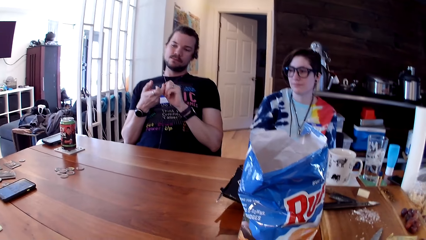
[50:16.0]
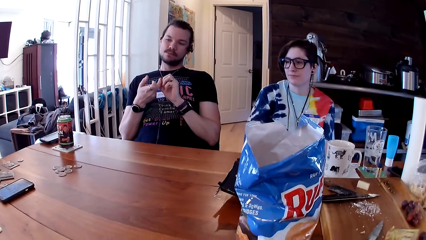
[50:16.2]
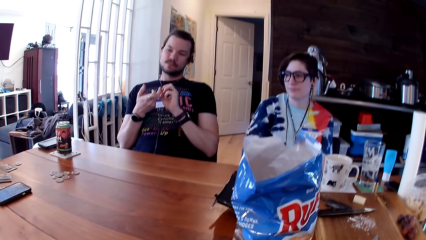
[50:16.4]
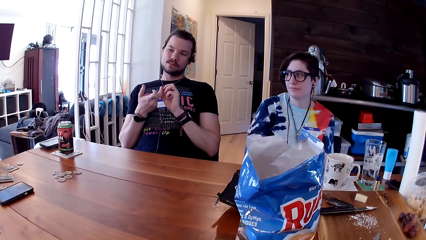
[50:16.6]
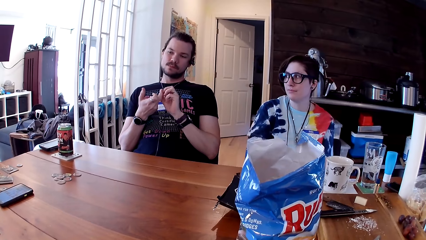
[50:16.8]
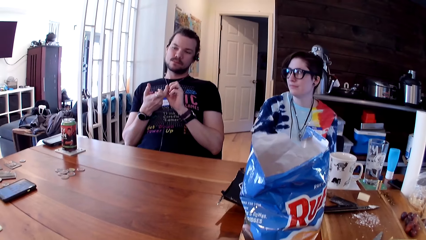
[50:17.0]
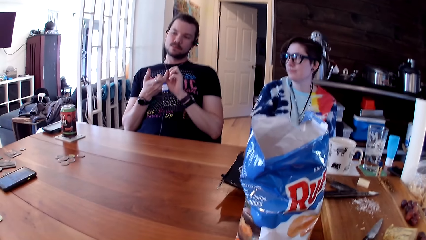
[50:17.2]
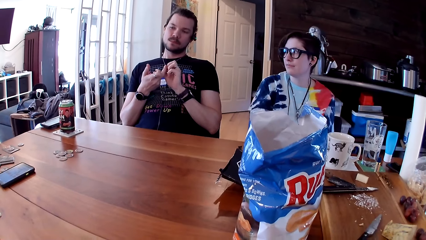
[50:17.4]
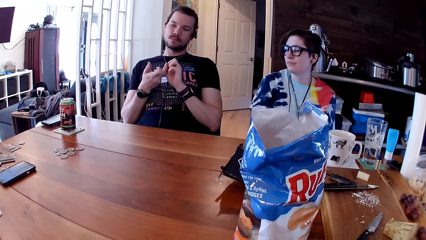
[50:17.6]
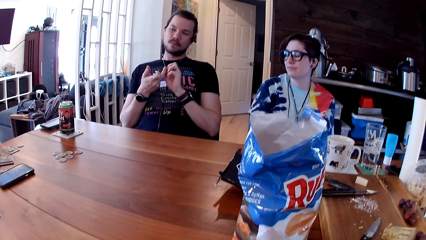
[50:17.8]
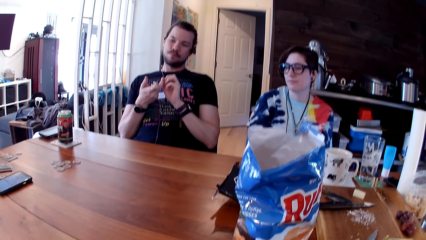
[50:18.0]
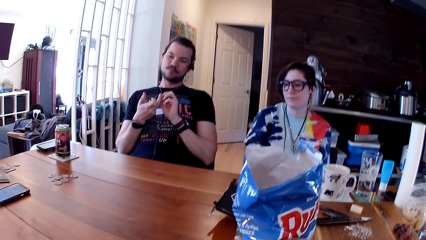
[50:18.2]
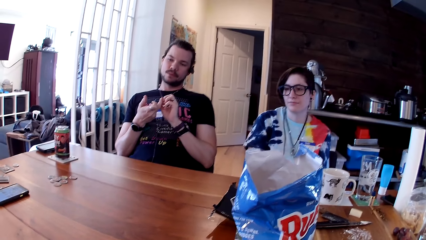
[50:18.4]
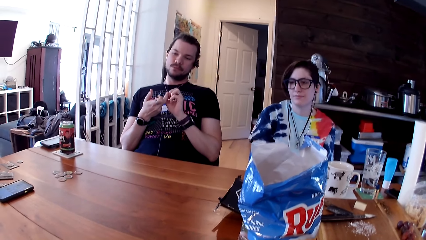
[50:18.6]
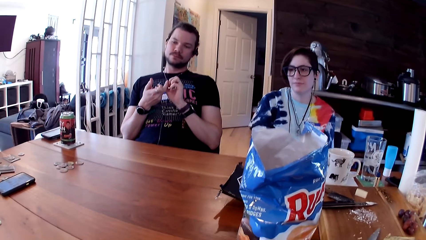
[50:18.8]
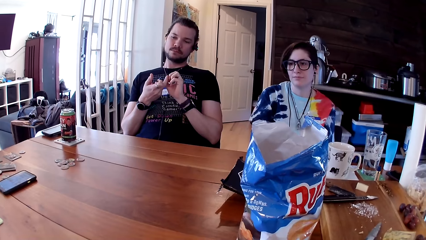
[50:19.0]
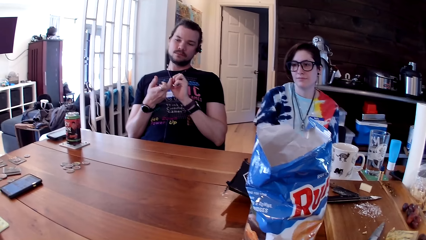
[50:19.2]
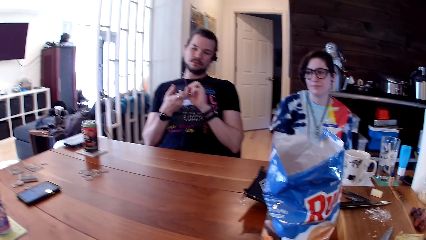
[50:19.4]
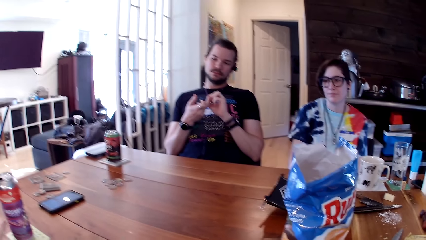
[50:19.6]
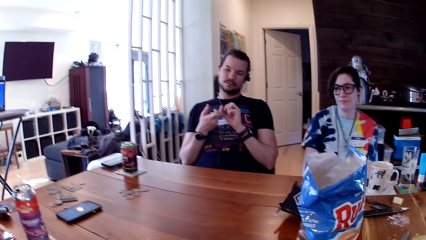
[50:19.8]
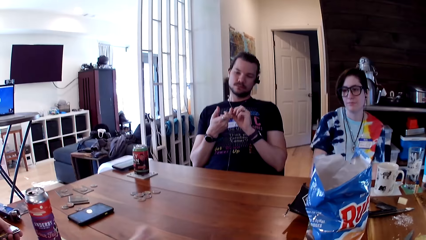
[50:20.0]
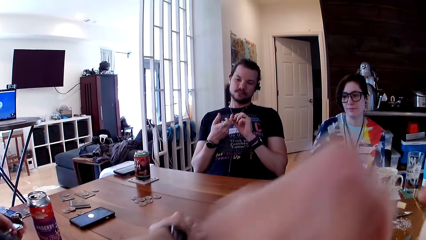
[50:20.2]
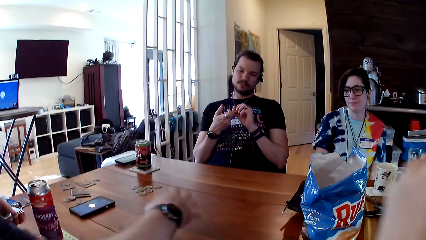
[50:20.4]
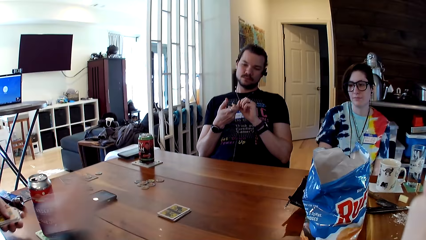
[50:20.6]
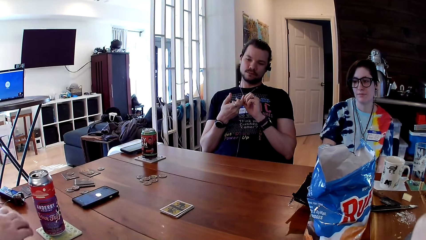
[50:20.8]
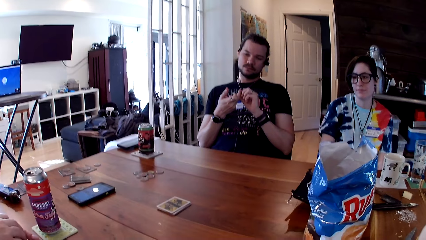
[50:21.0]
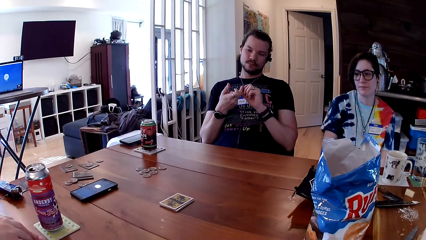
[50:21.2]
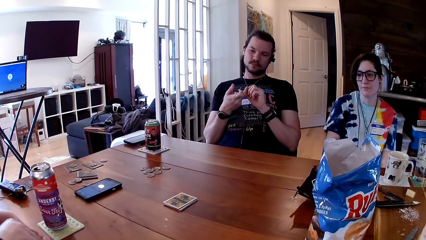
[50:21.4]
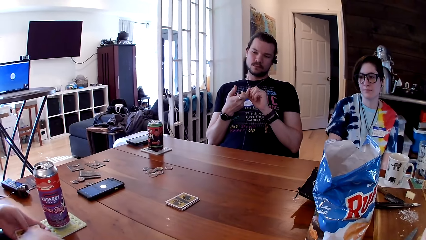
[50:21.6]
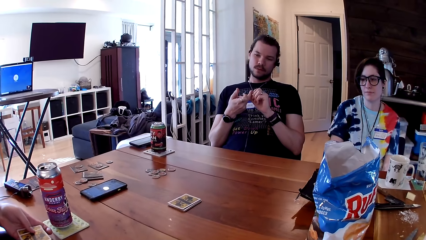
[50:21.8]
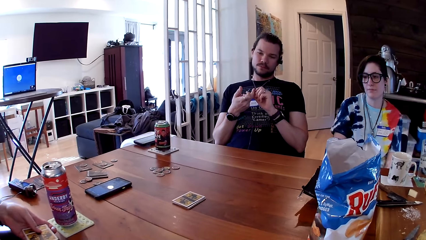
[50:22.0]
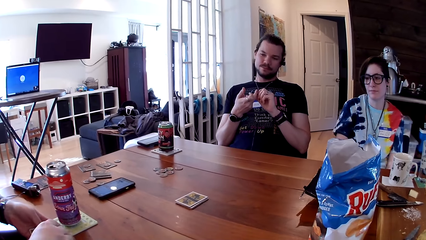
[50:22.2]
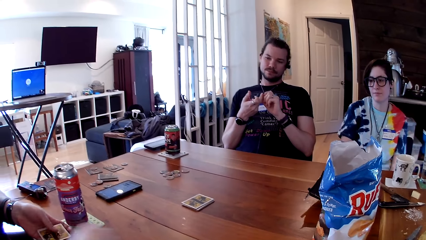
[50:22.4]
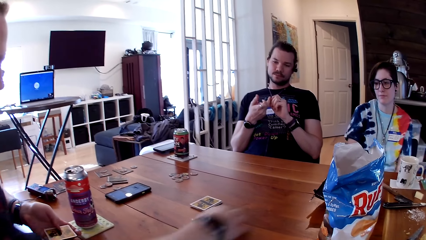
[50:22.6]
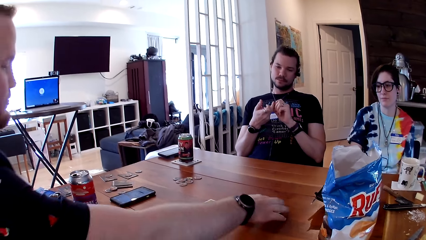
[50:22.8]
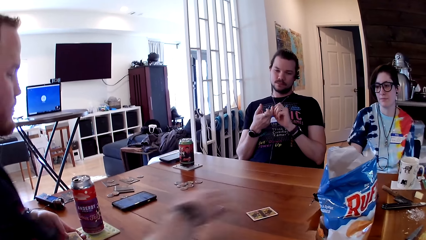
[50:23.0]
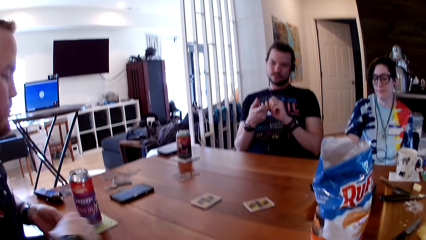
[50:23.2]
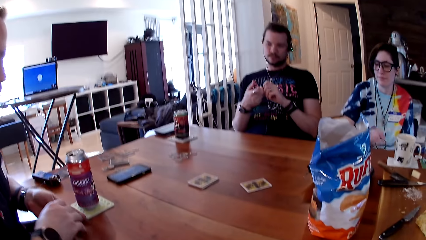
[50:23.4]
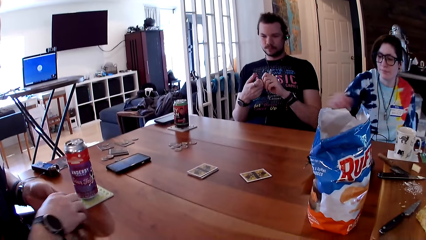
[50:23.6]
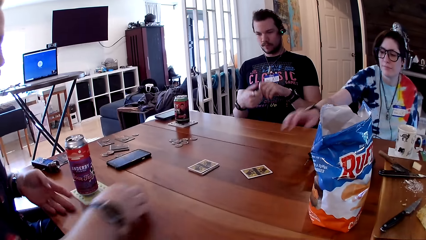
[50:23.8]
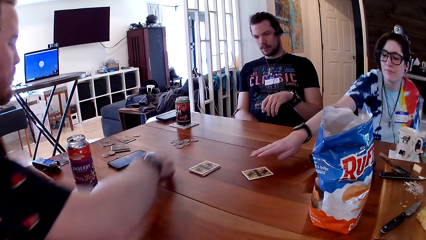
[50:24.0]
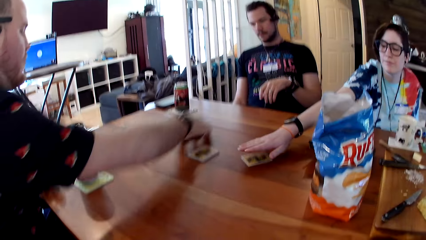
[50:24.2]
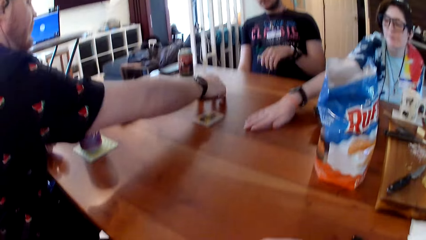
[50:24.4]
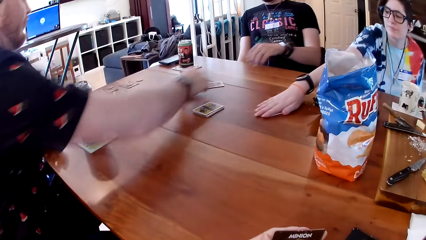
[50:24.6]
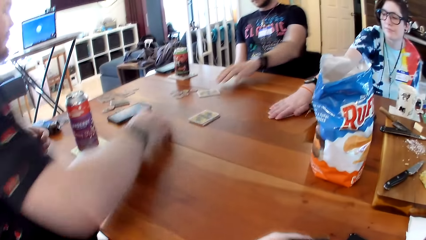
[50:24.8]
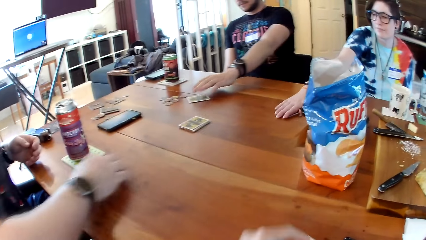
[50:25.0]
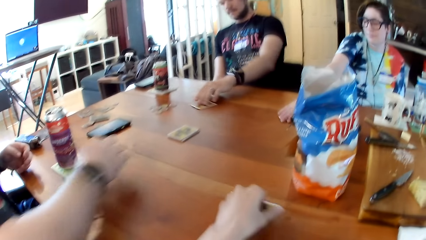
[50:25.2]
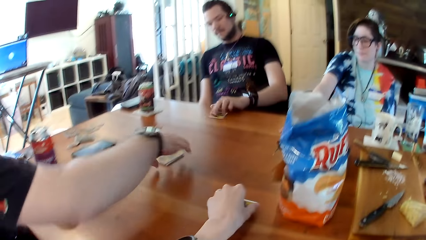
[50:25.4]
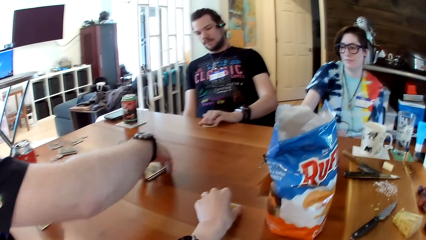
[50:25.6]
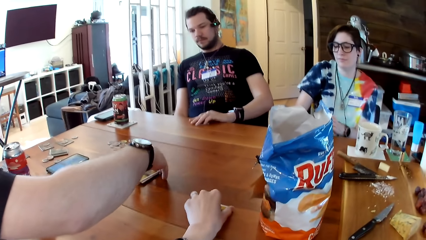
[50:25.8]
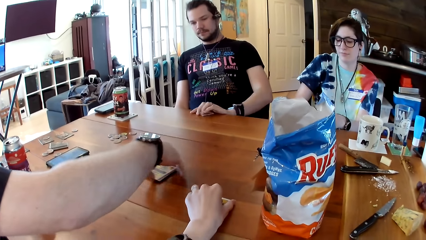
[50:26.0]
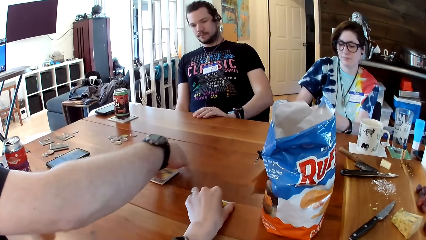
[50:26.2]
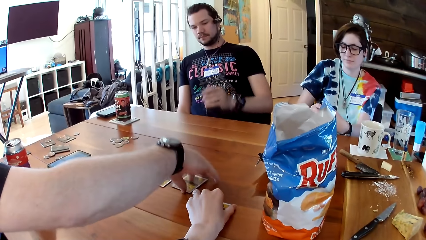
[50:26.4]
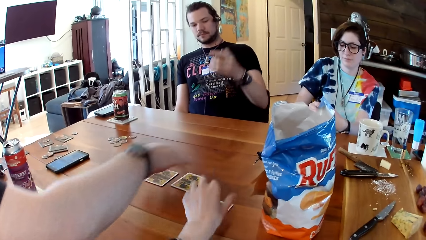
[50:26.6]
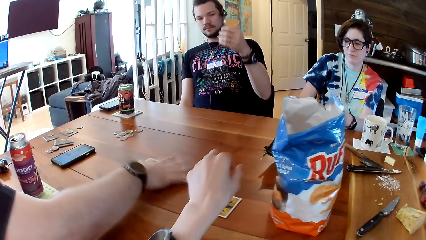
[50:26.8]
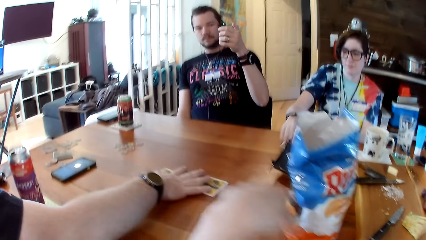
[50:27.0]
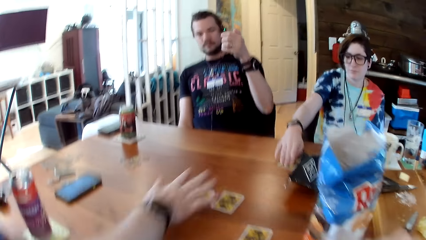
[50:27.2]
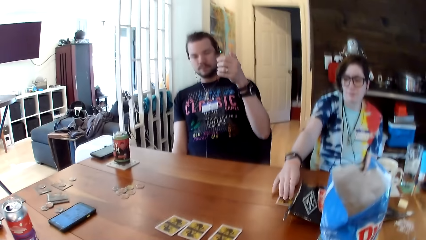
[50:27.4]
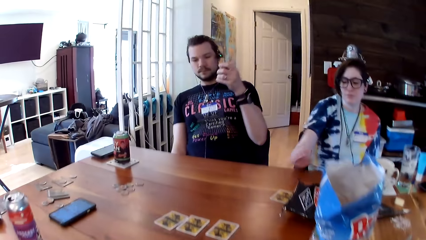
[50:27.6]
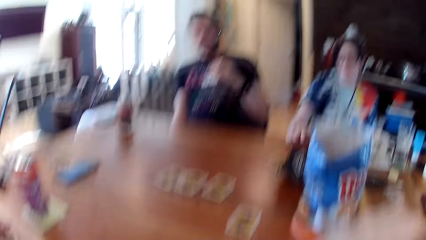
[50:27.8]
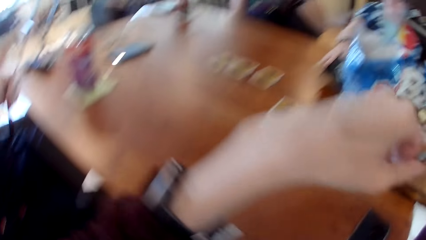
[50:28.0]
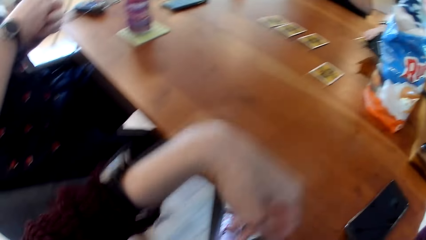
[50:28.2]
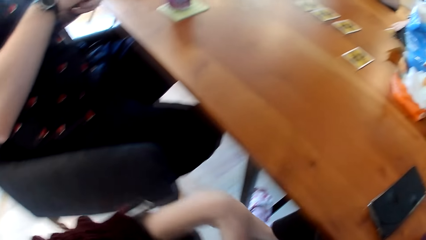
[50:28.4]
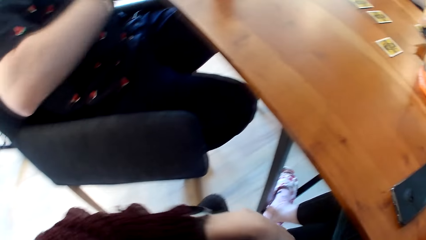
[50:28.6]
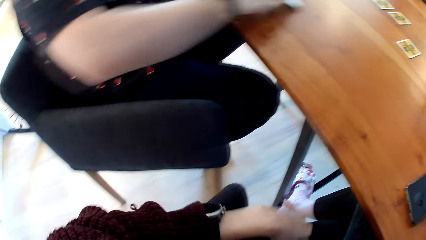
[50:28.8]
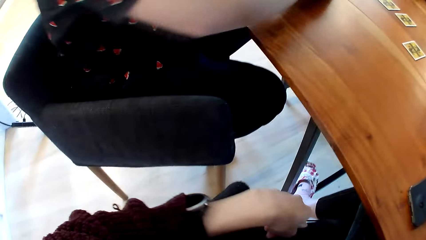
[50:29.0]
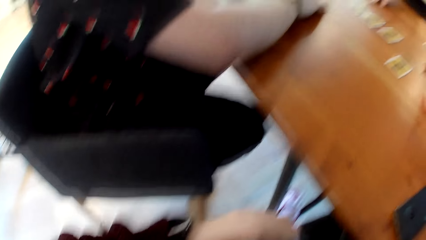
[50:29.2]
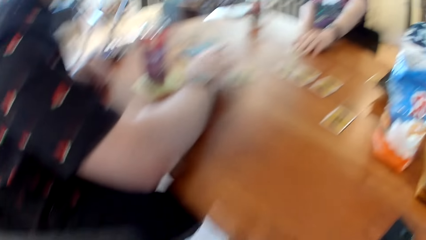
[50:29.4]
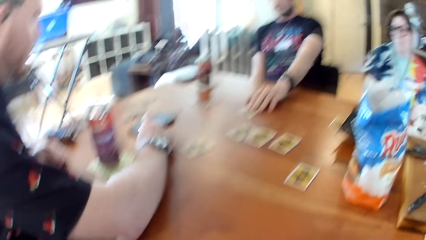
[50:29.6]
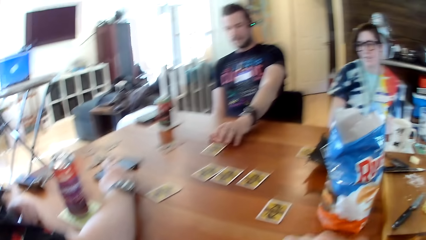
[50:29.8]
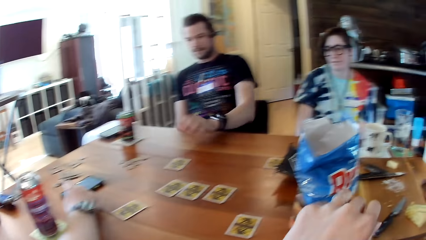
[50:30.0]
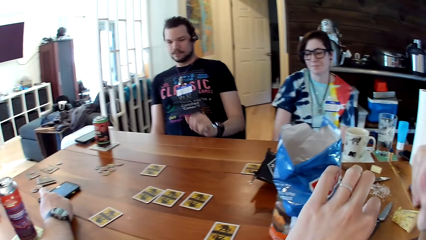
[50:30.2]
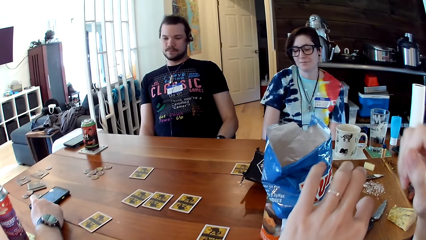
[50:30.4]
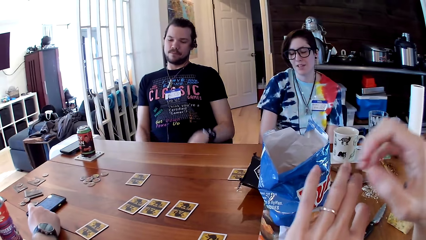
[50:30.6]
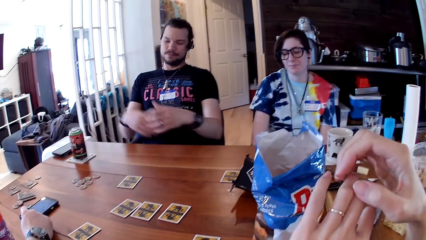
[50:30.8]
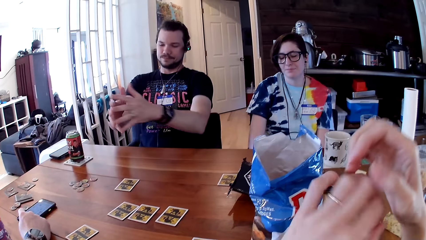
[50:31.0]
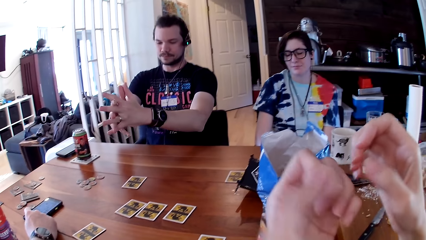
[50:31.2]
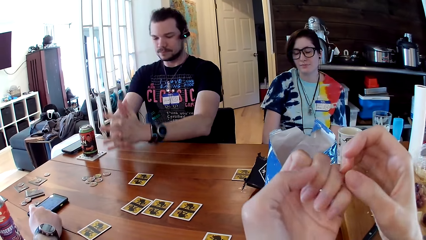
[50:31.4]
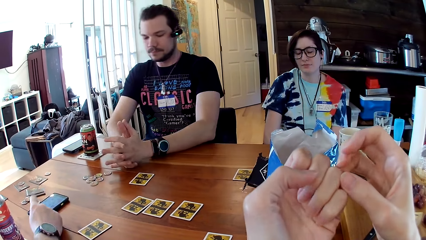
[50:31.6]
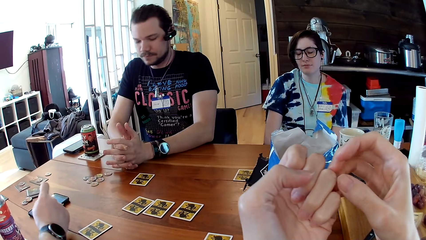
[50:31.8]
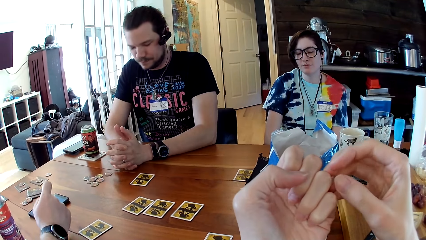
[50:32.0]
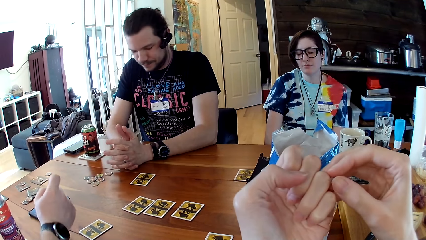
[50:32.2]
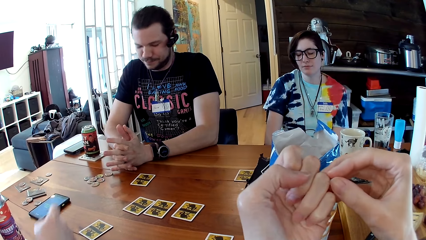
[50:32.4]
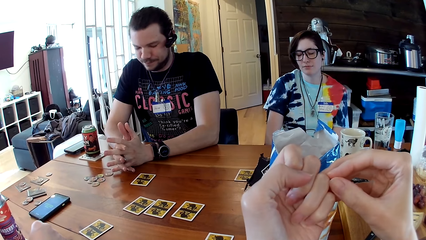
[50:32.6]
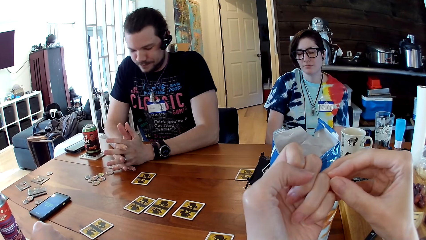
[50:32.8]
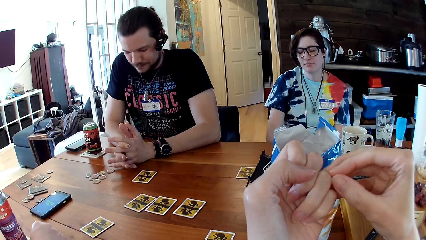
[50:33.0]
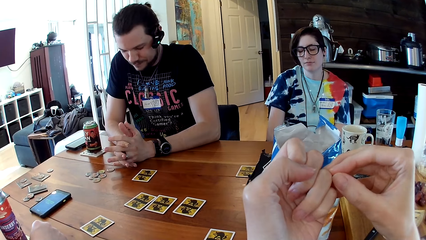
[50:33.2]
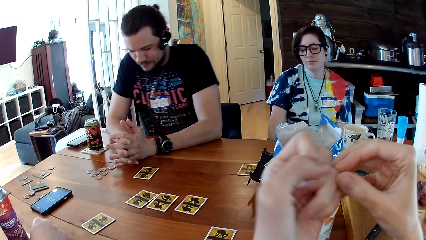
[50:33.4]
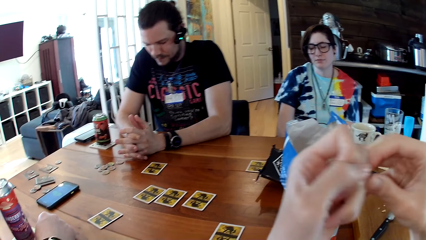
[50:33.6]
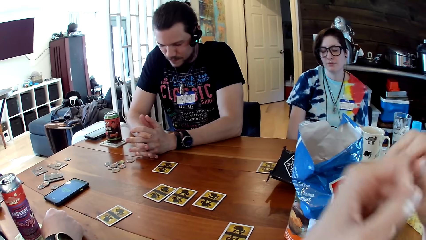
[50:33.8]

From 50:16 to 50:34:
A man places some cards on the table with his right hand. The man places a card on the table with his right hand. A woman picks the card from the table with her right hand. Another man picks a card on the table with his left hand. The camera wearer places a card on the table with her left hand. She picks a card from the table. The first man arranges some cards on the table with his right hand. The woman places the card on the table with her right hand. The other man places the card on the table with his left hand. The first man operates a phone on the table with his right hand. The other man interlocks his hands on the table. The camera wearer looks at the fingers.
